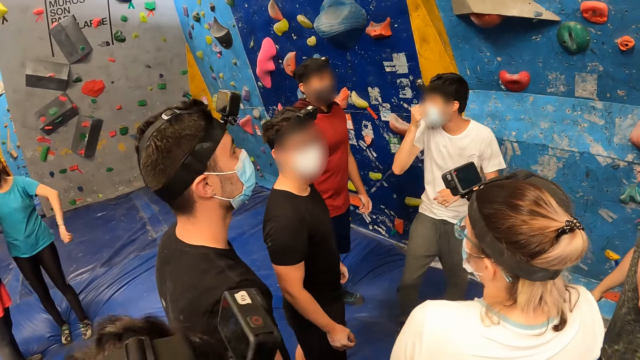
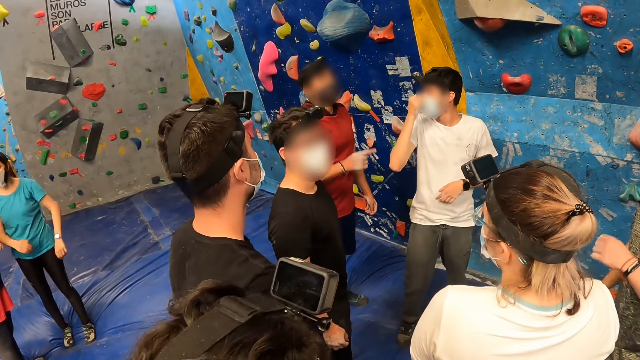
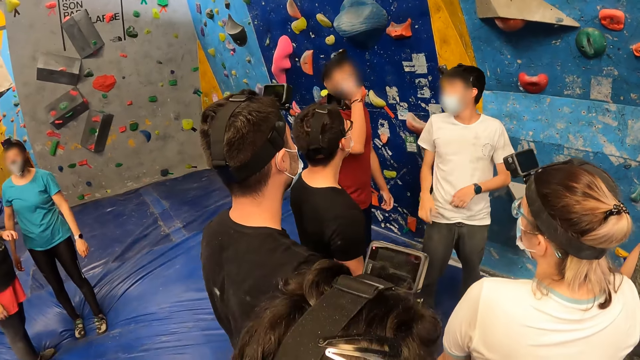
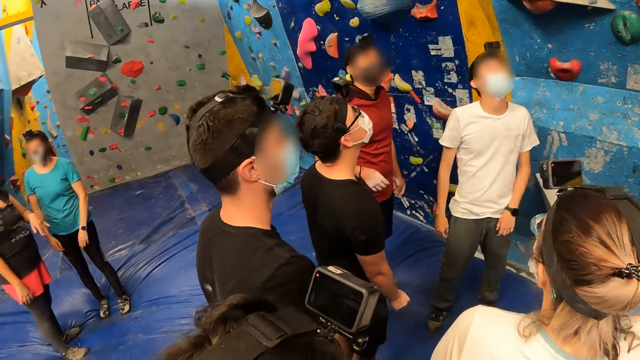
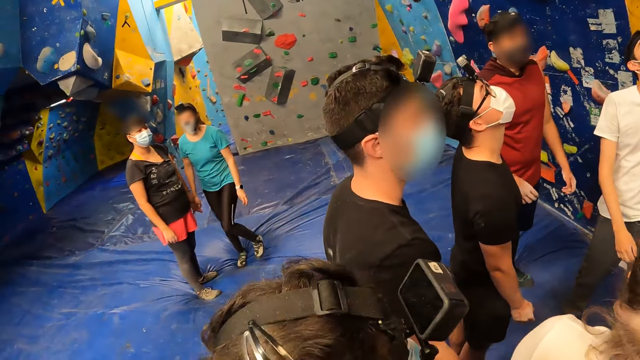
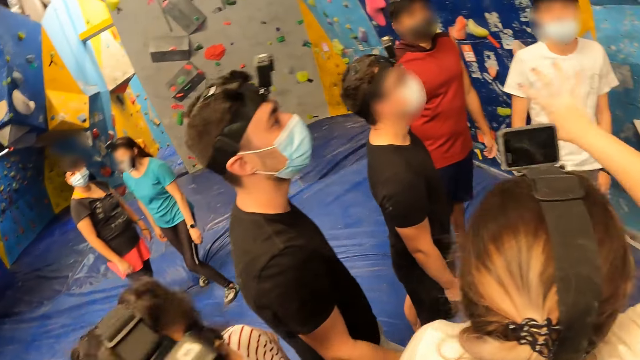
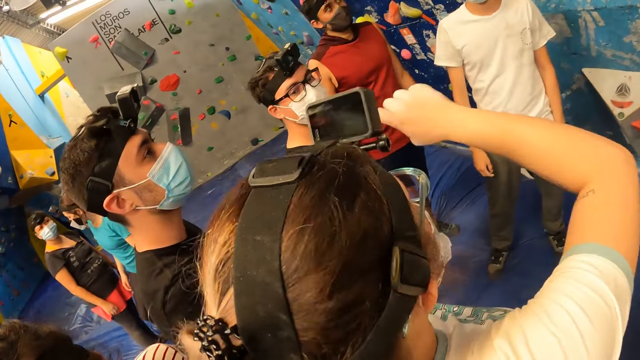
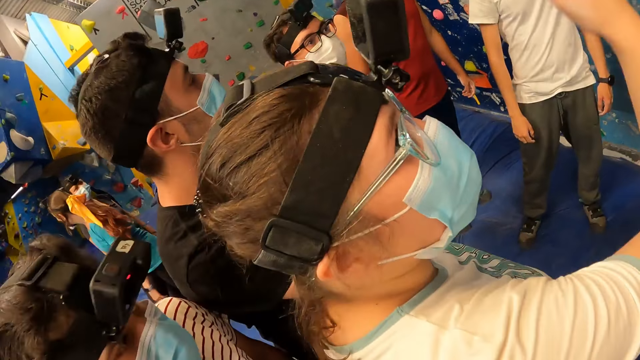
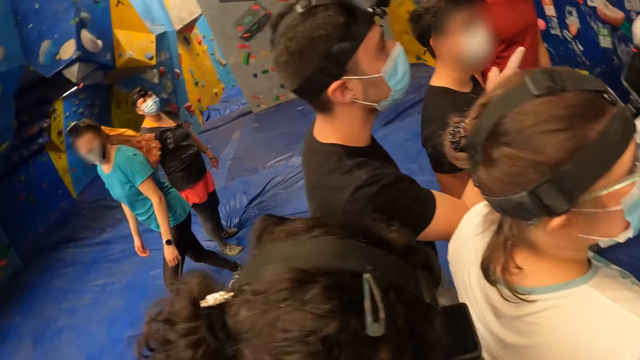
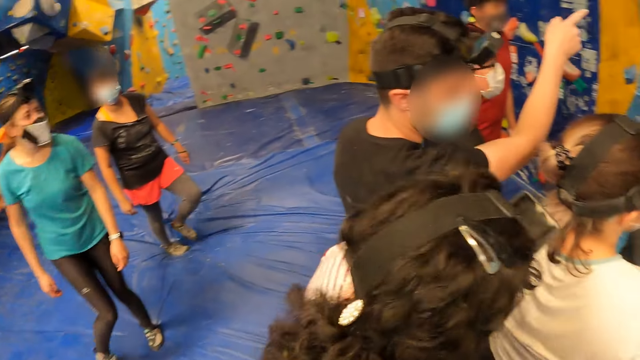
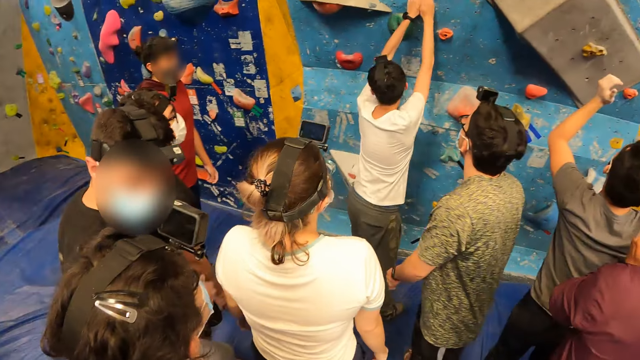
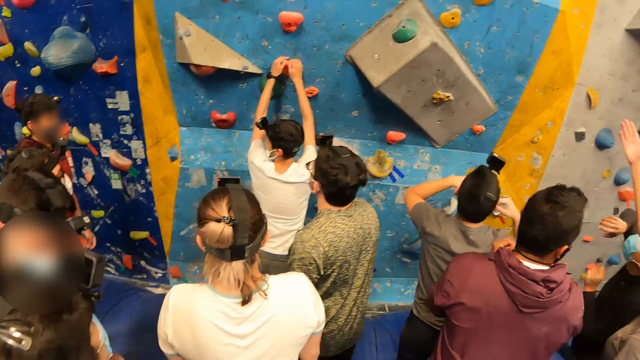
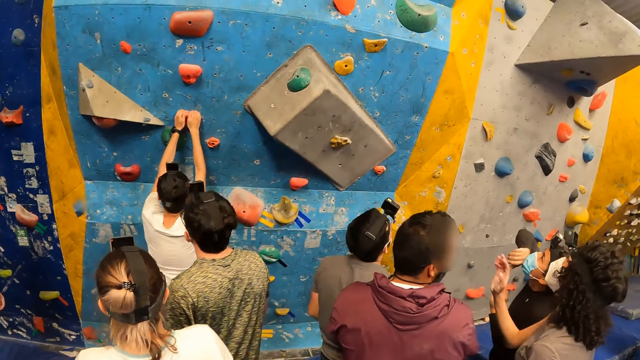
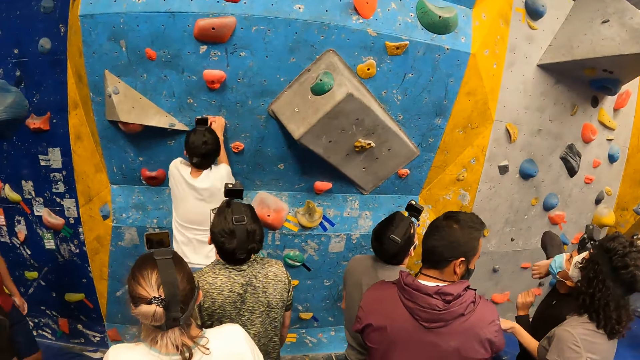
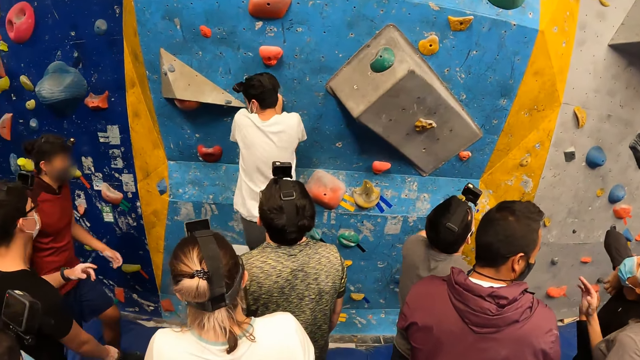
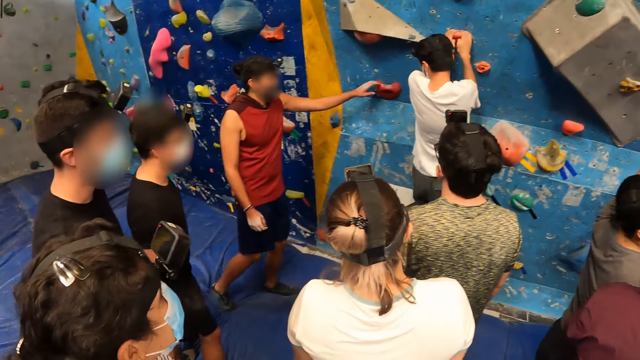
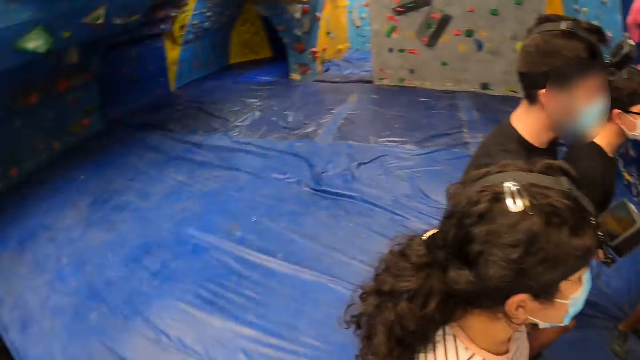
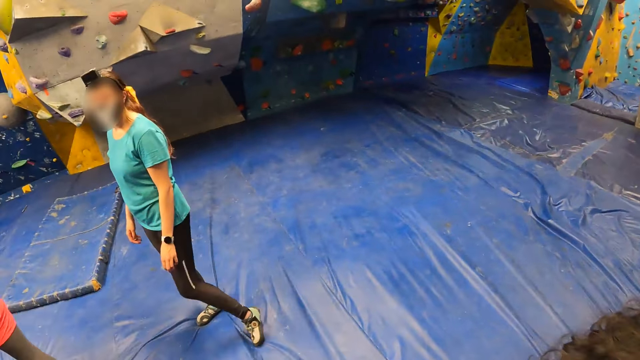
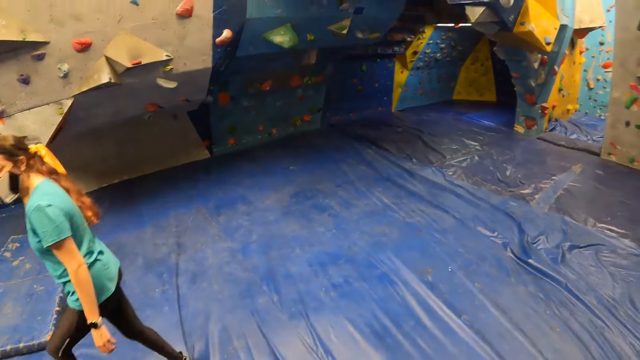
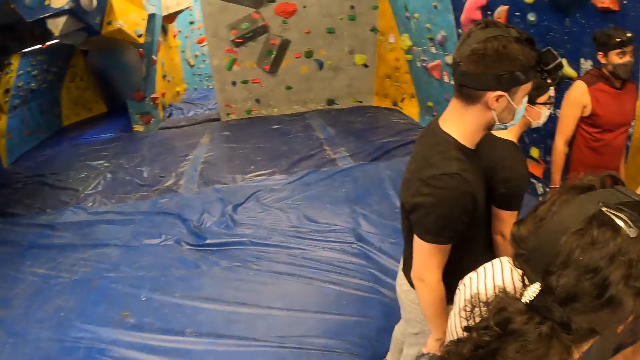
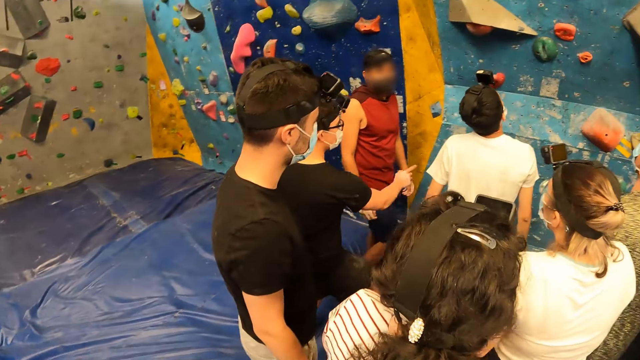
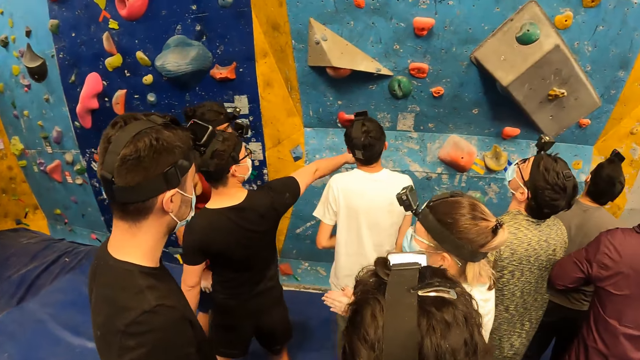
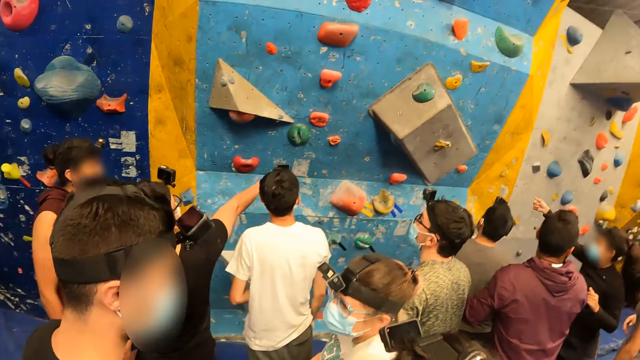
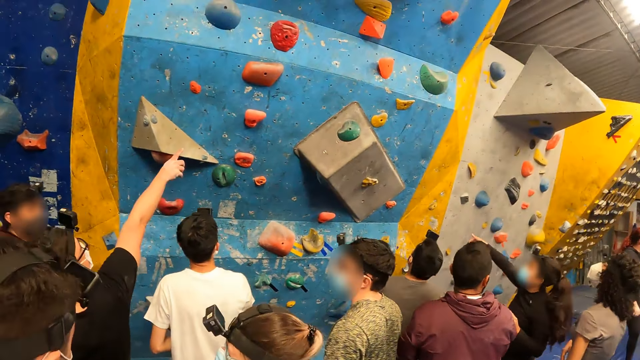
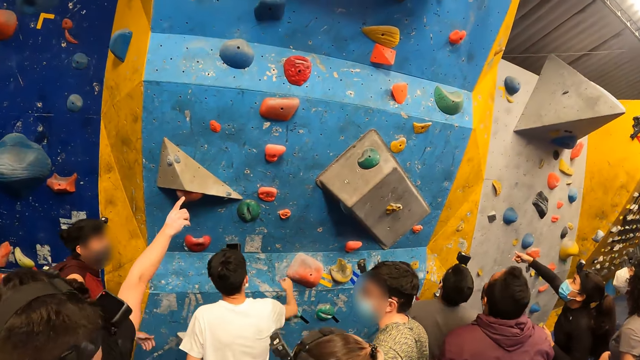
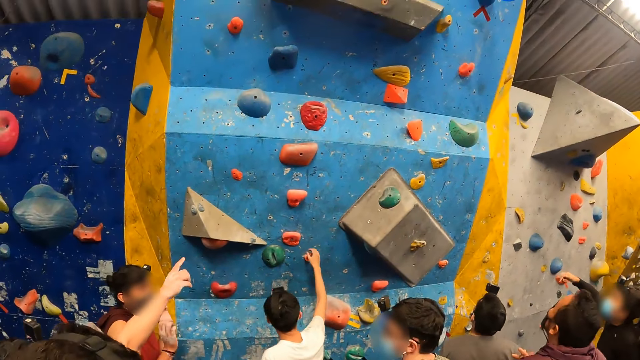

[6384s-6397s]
A woman moves her hands. A man climbs the wall with climbing holds with his hands. Another man hands the handle. Another woman moves.

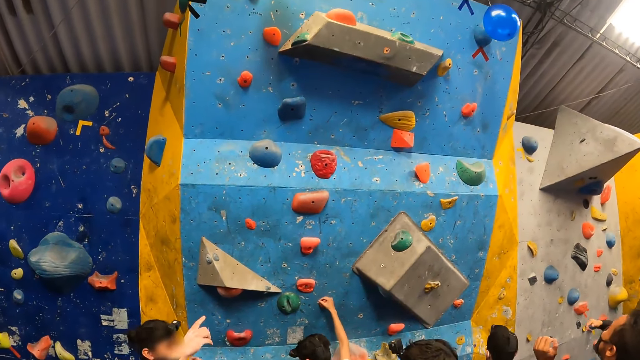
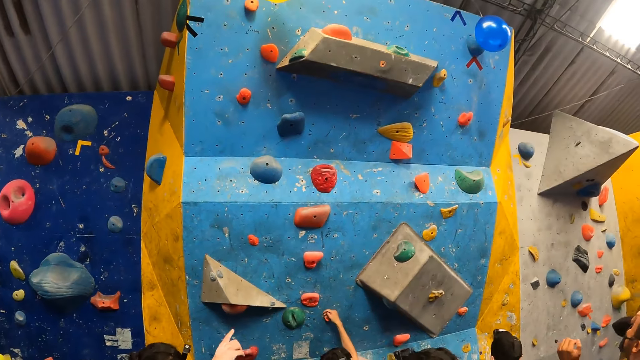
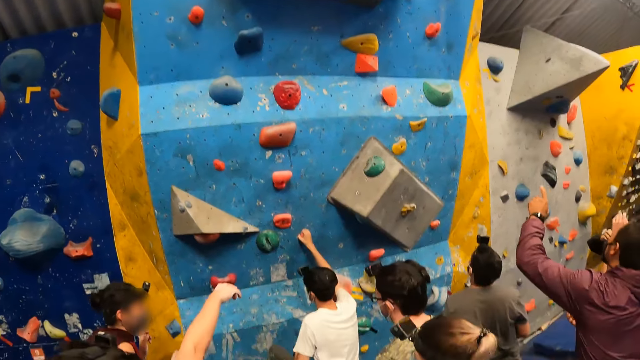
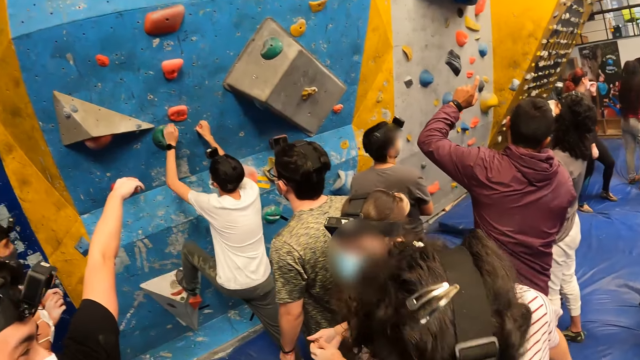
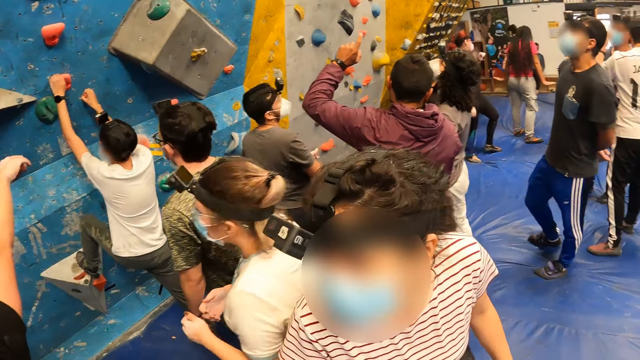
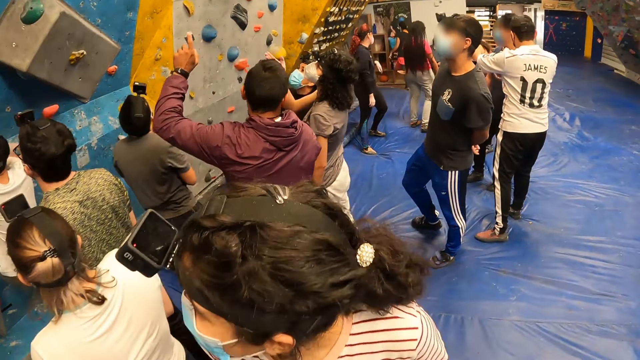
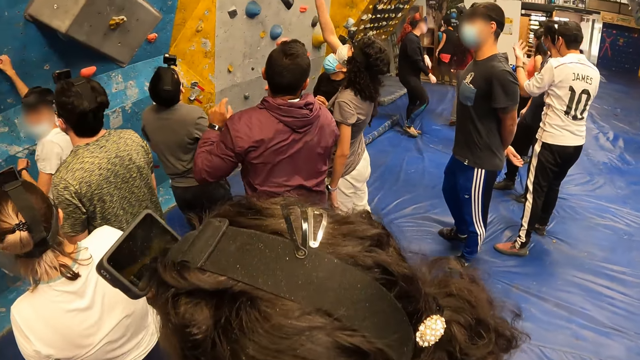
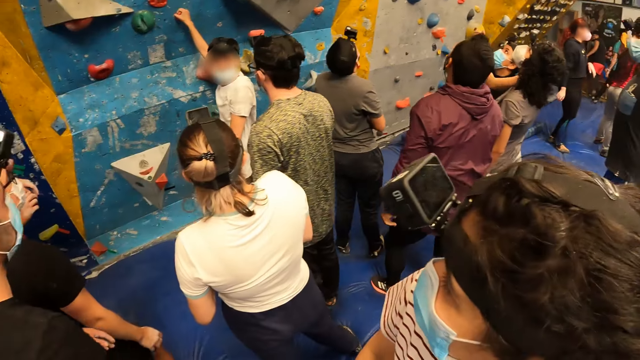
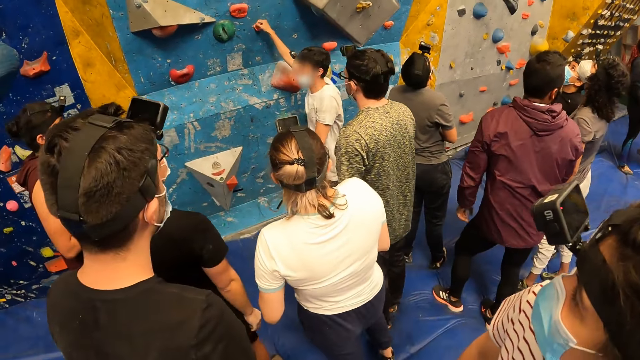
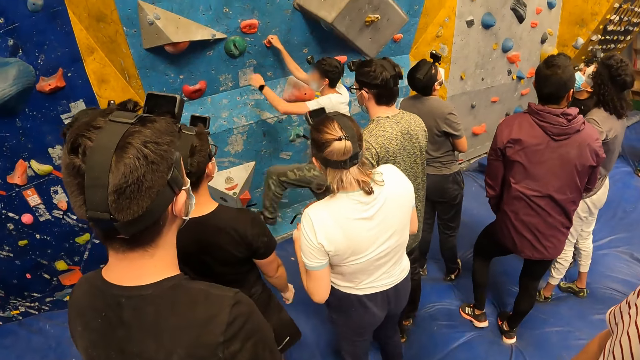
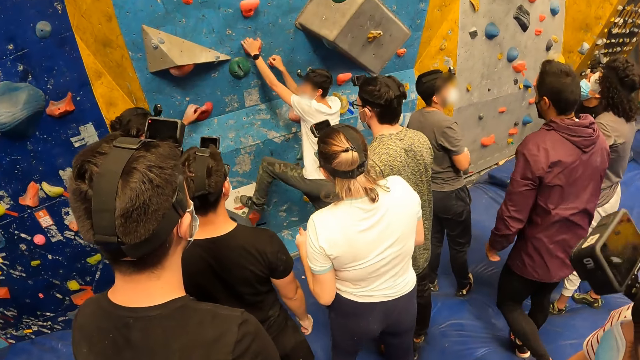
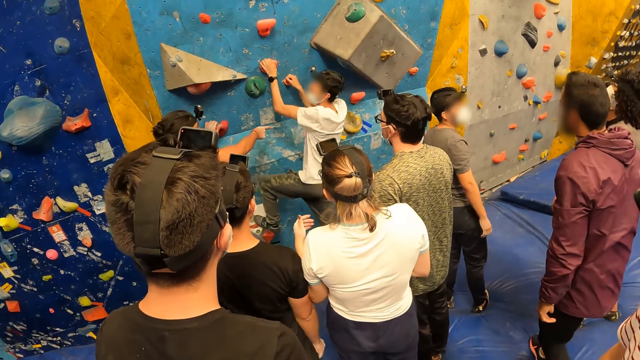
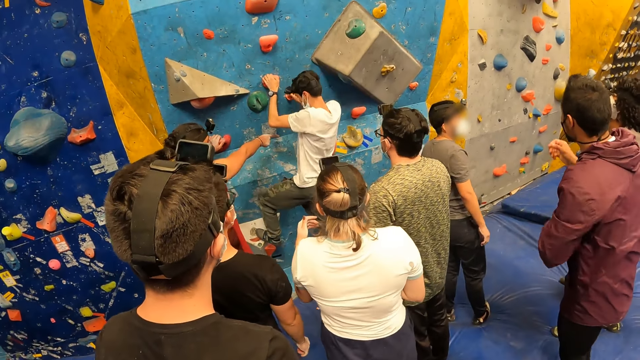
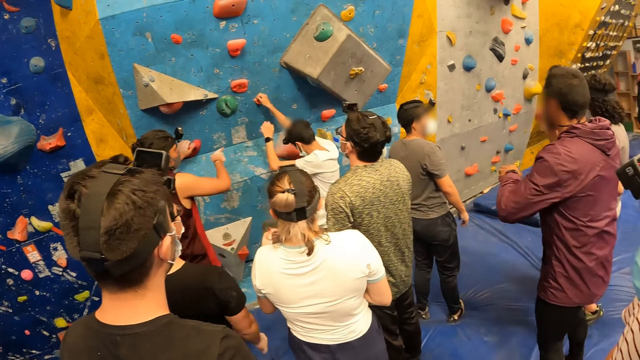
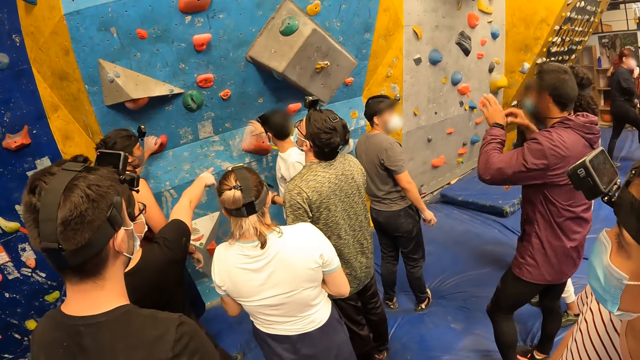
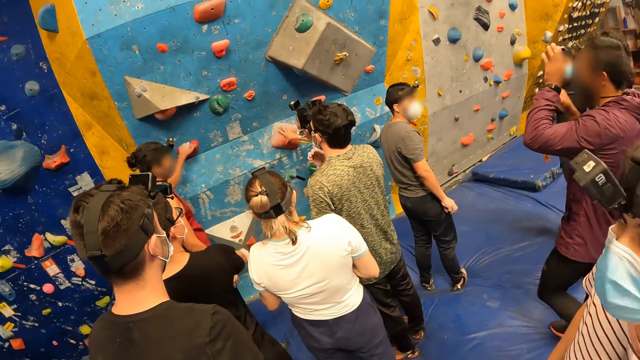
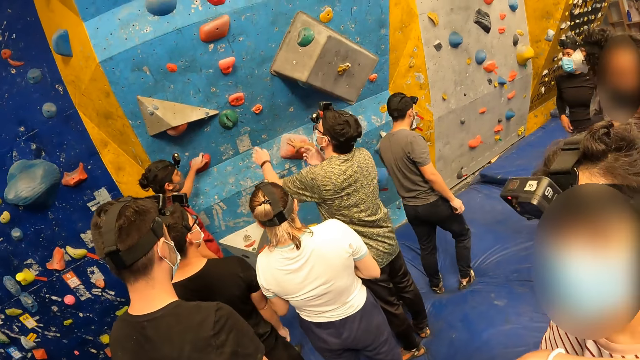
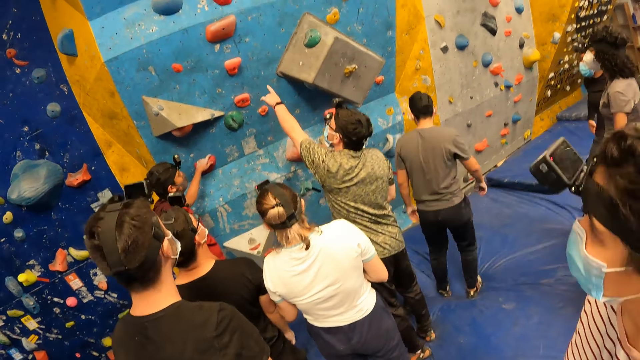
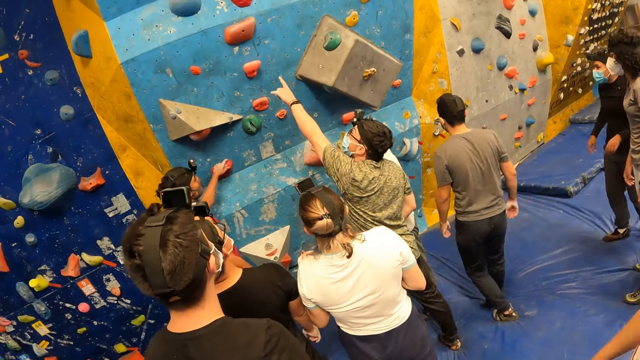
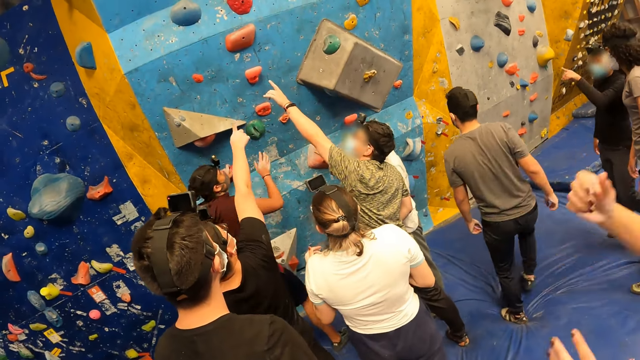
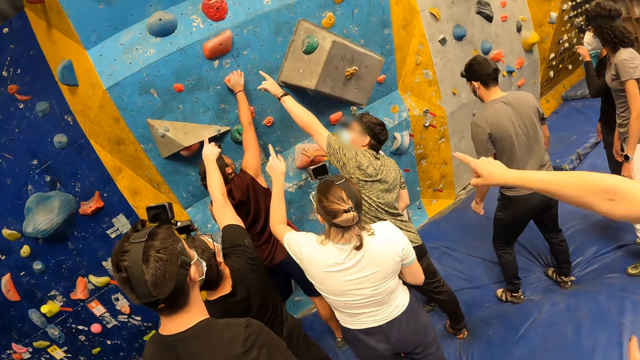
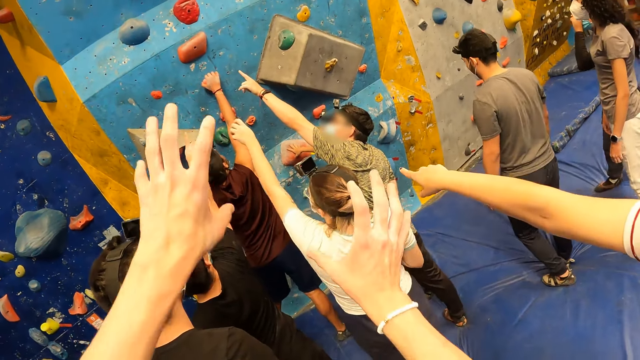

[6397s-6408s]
A woman turns. A man plays. The camera wearer interacts with another woman. Another man points.
